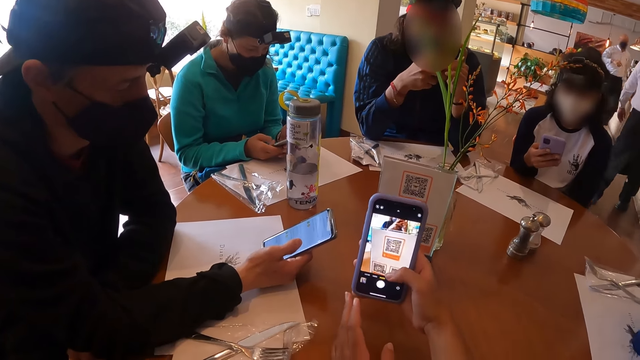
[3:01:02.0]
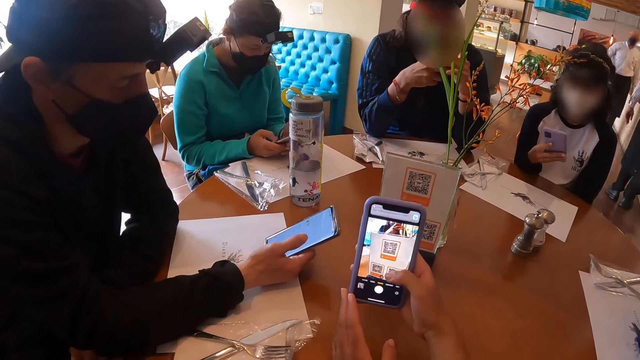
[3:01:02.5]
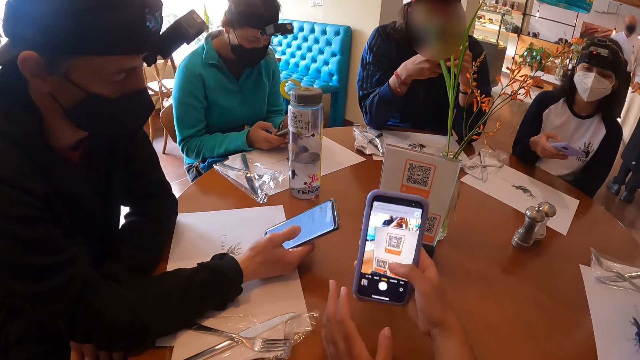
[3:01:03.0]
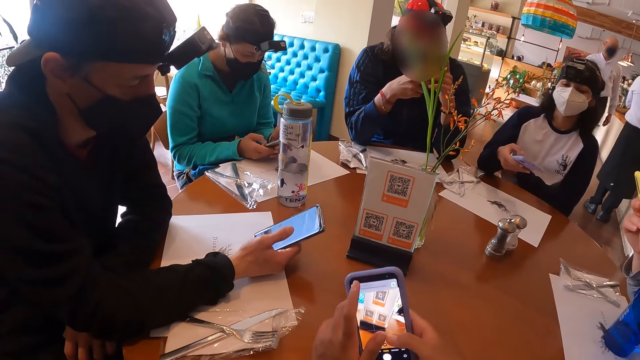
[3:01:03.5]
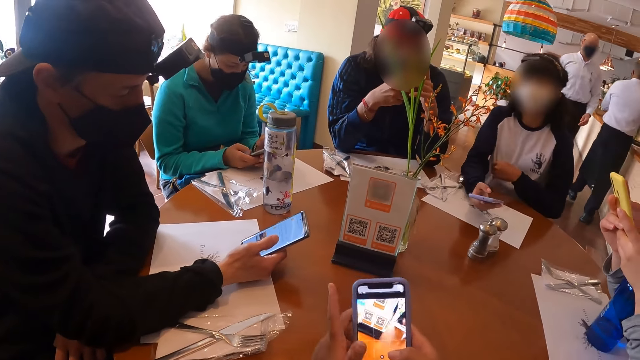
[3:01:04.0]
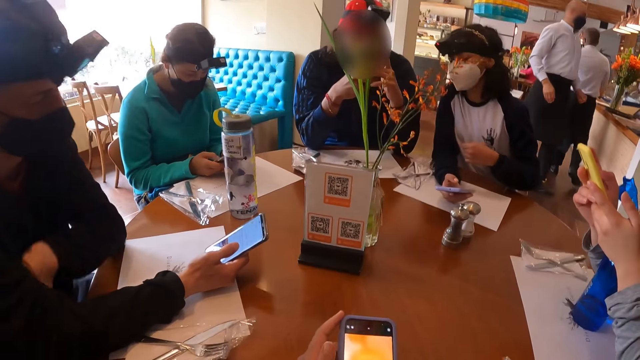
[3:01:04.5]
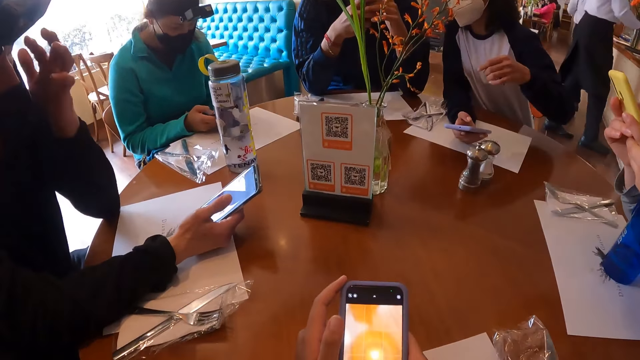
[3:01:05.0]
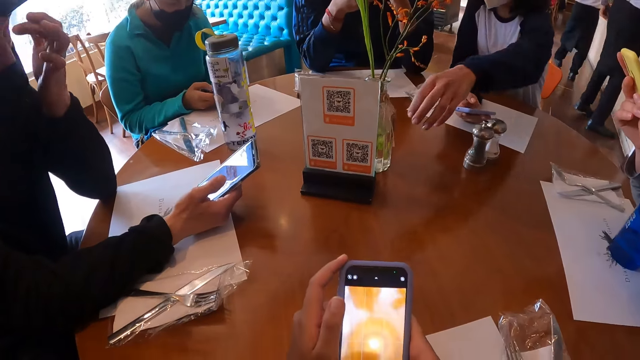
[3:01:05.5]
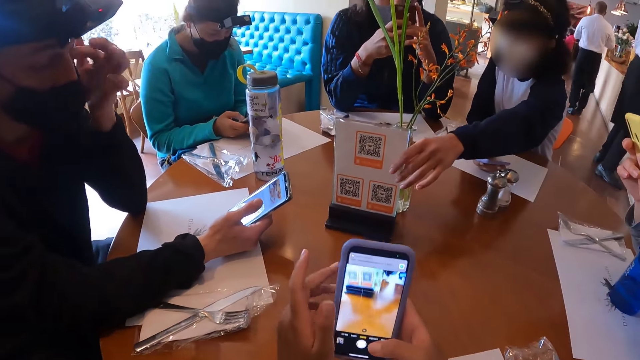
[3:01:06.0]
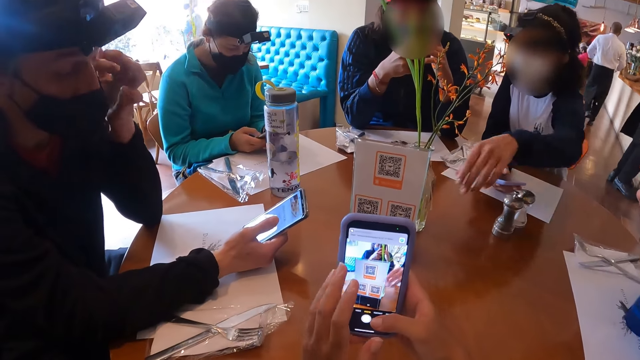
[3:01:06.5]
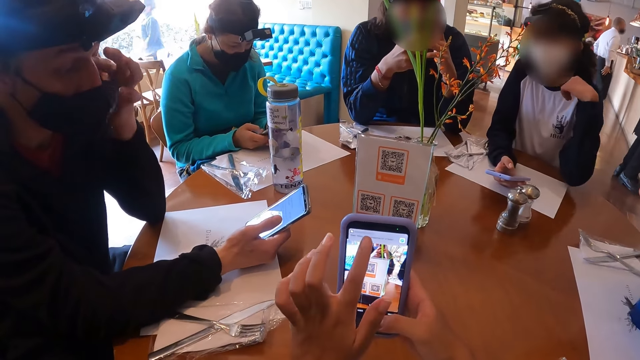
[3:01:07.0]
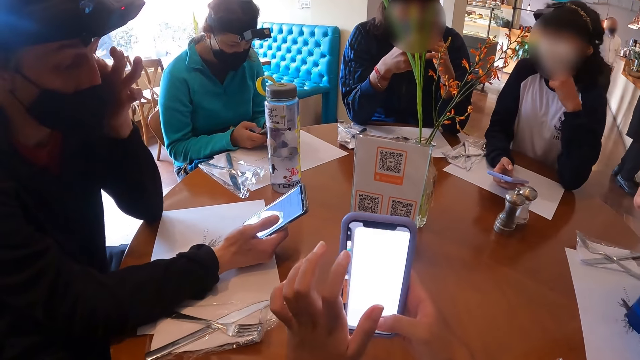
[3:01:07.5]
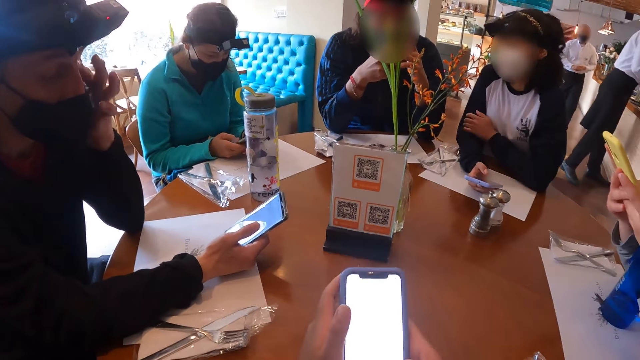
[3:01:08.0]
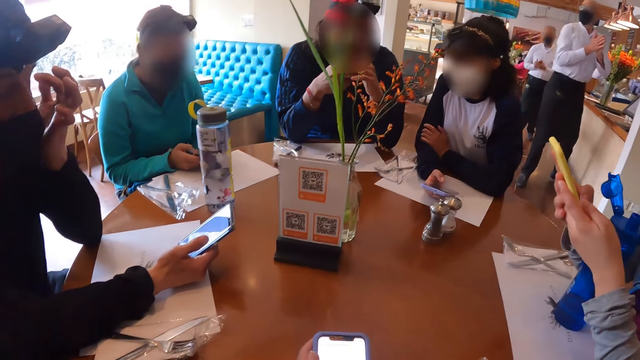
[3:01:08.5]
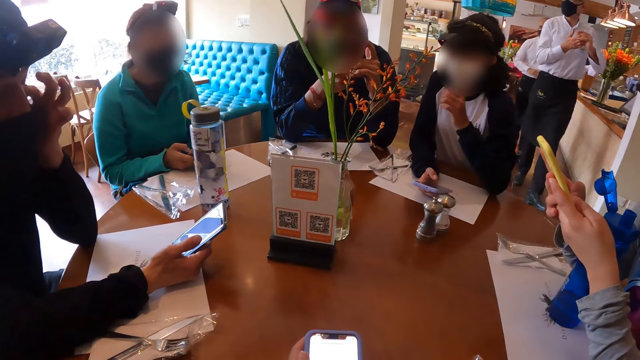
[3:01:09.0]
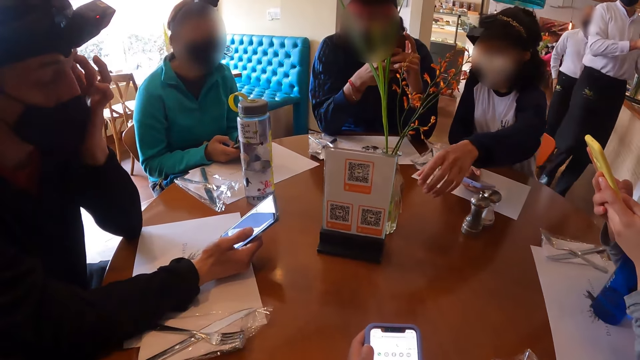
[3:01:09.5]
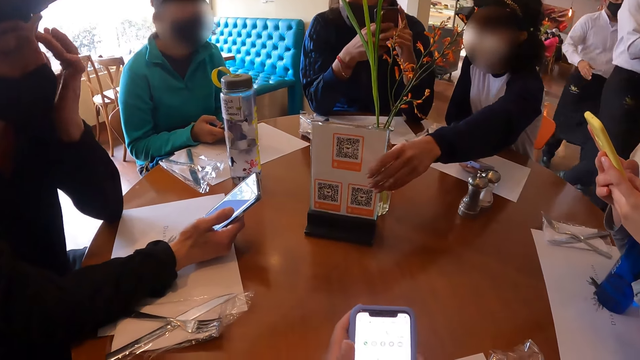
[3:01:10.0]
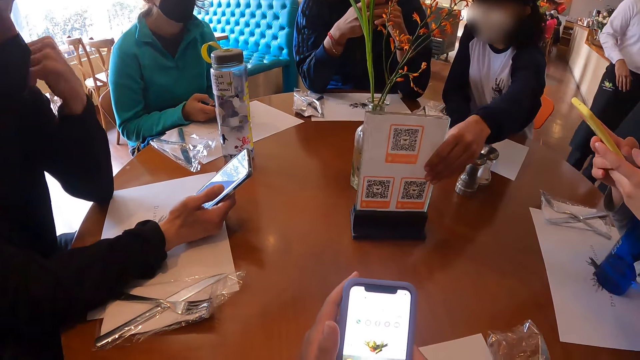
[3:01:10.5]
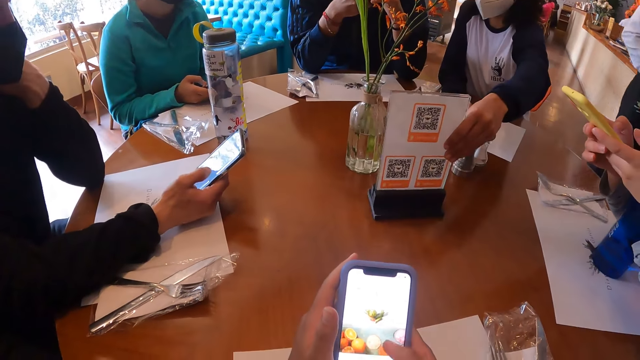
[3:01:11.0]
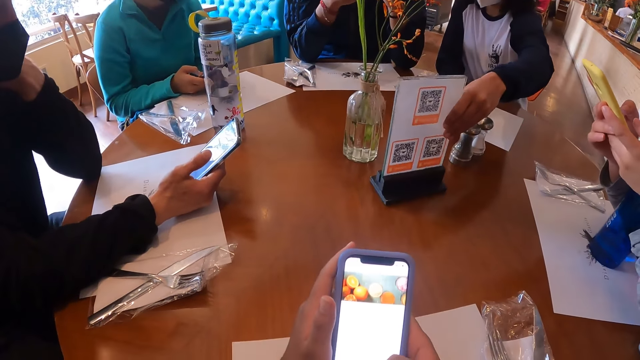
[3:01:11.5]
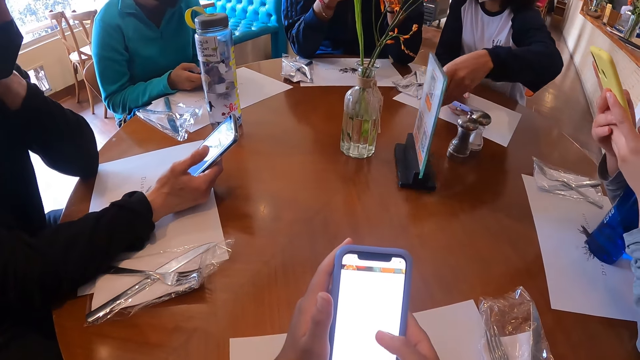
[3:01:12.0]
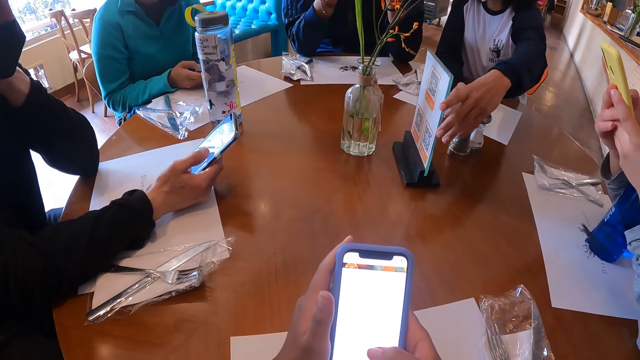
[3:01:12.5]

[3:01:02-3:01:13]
A lady looks around a restaurant and moves her hand over a table. The lady moves the glass plaque on the table with her left hand. The camera wearer operates the phone with both his hands.

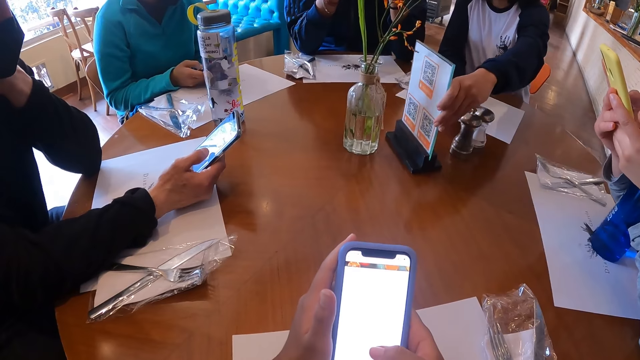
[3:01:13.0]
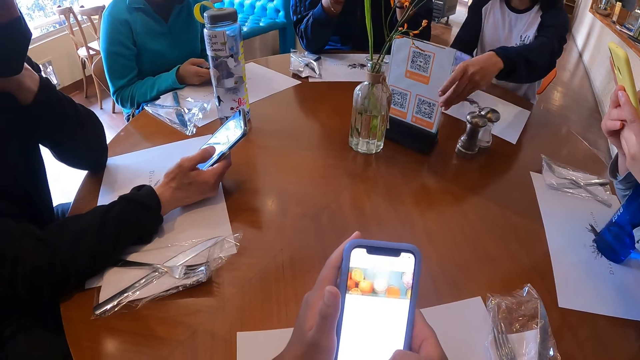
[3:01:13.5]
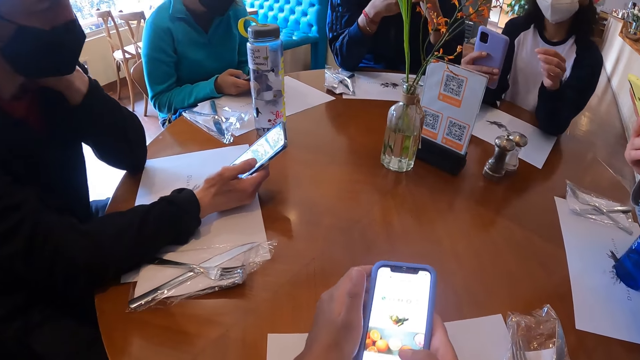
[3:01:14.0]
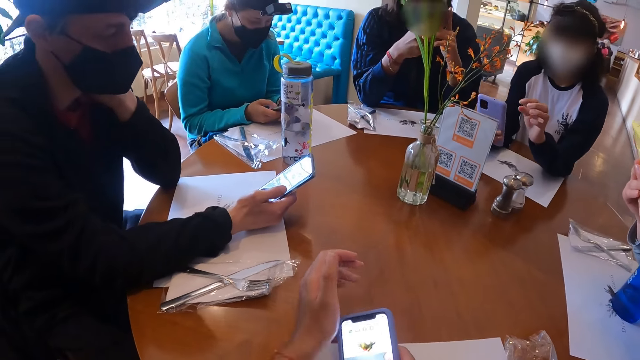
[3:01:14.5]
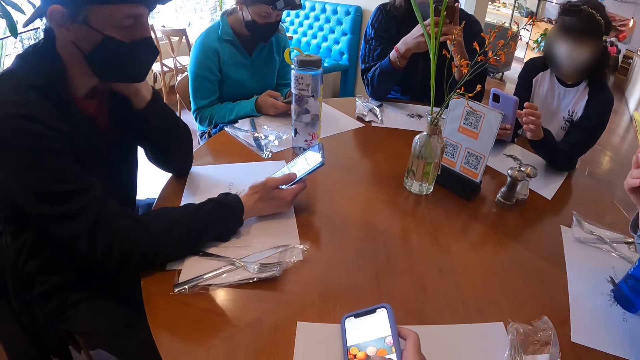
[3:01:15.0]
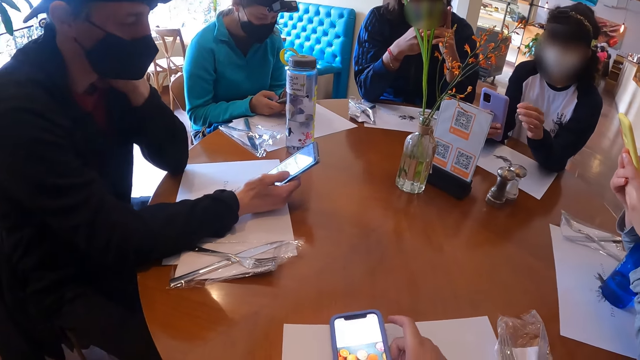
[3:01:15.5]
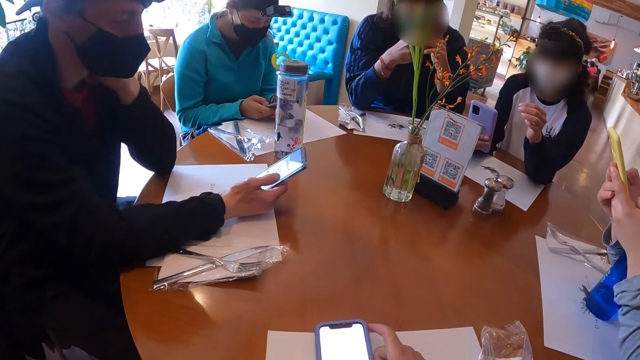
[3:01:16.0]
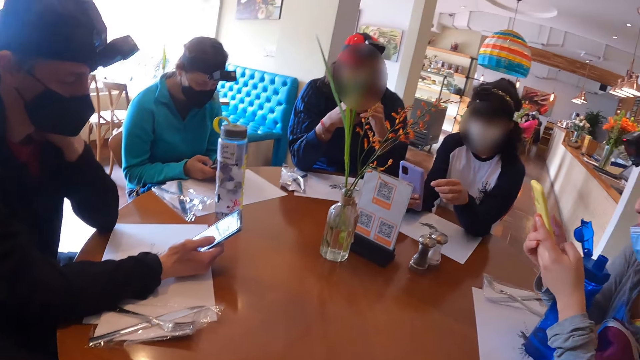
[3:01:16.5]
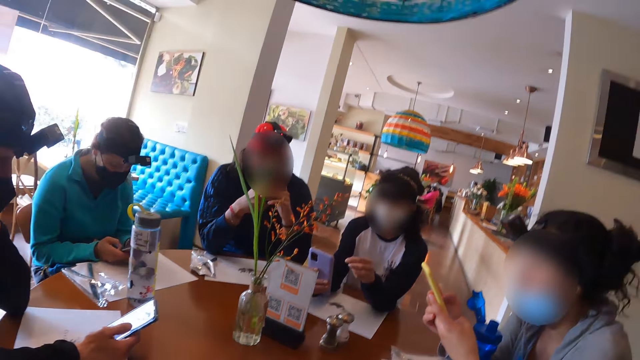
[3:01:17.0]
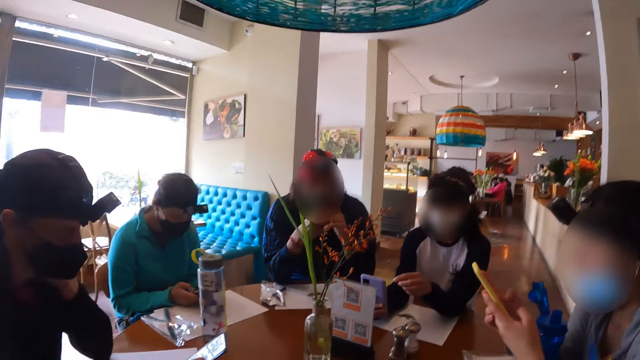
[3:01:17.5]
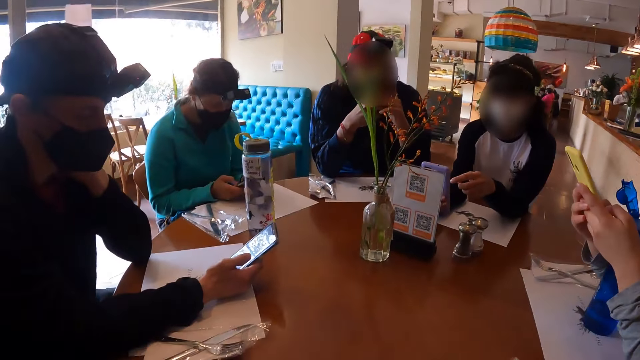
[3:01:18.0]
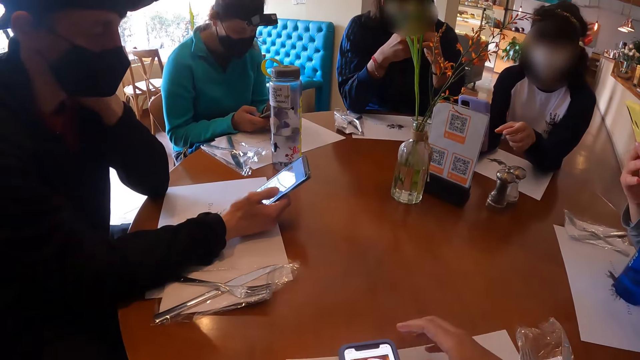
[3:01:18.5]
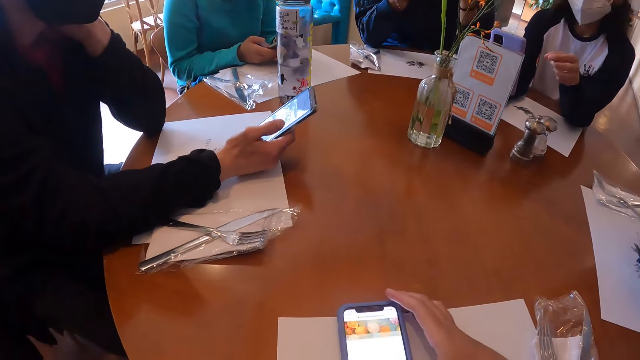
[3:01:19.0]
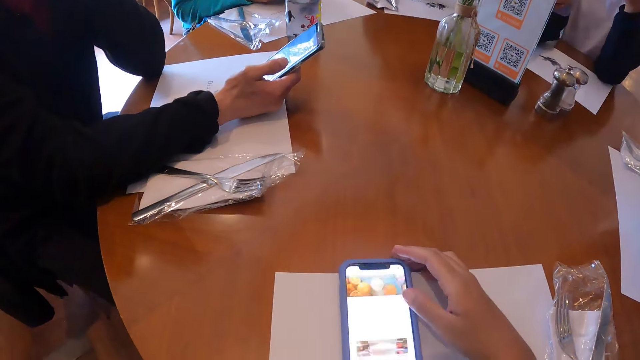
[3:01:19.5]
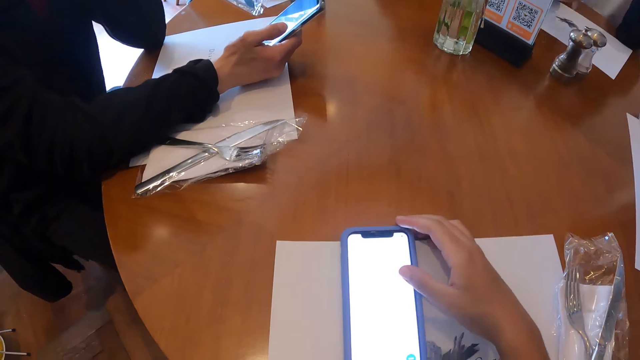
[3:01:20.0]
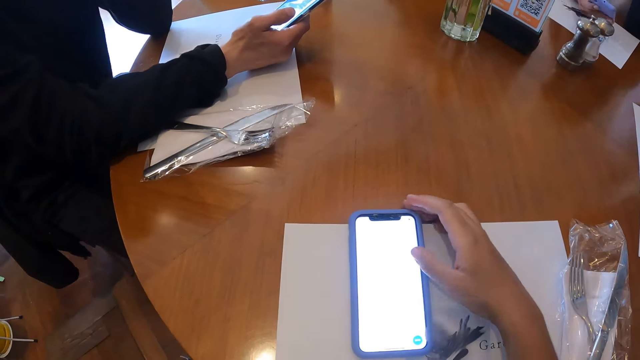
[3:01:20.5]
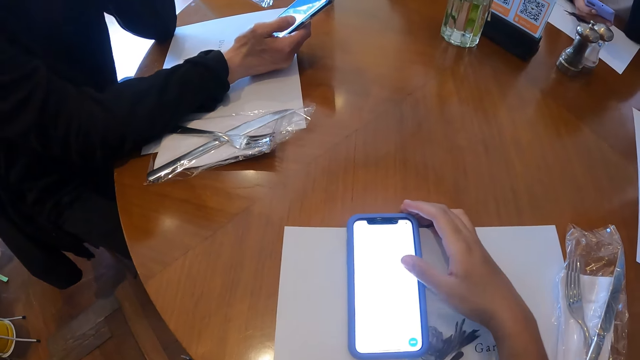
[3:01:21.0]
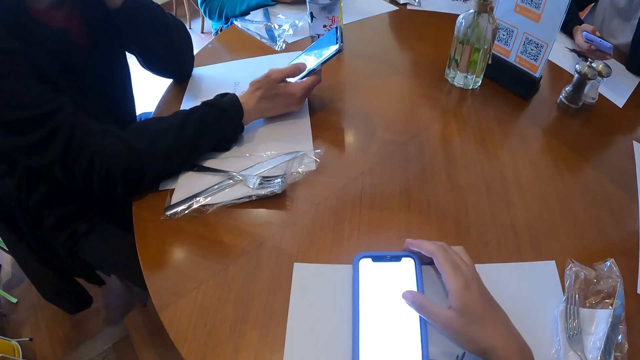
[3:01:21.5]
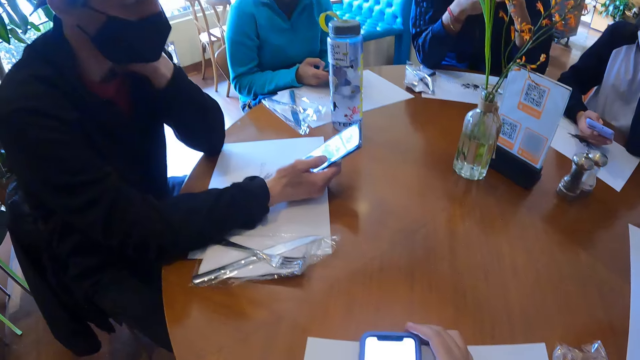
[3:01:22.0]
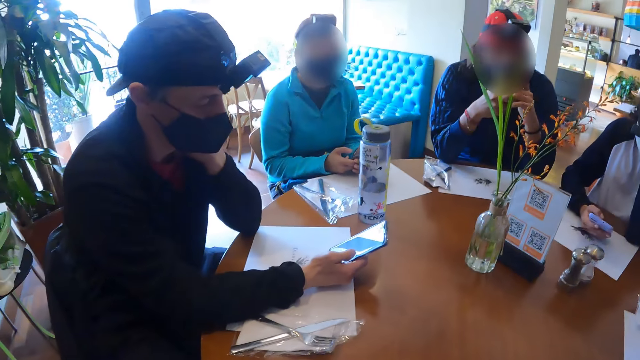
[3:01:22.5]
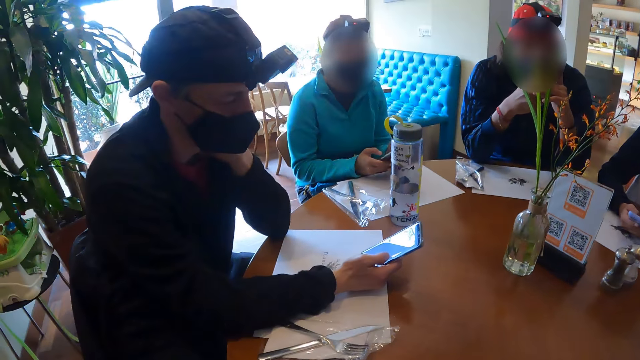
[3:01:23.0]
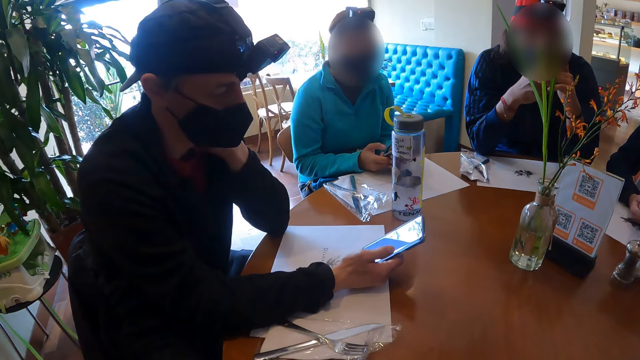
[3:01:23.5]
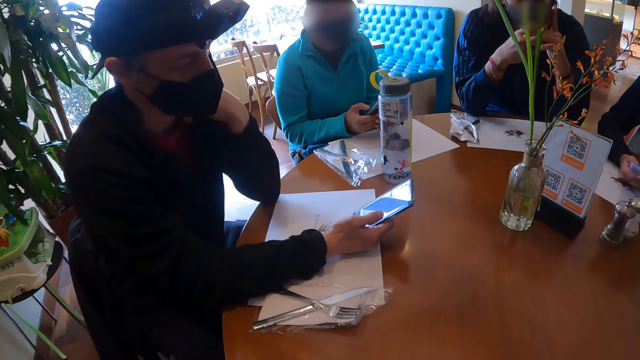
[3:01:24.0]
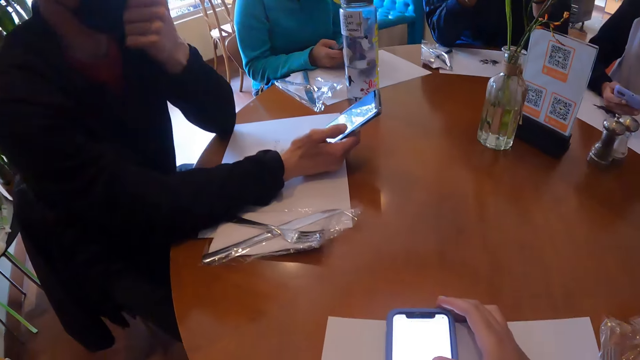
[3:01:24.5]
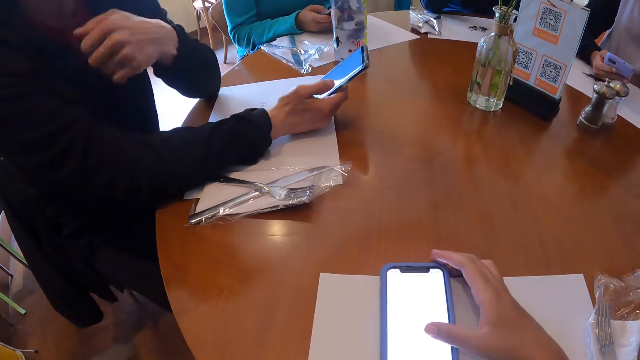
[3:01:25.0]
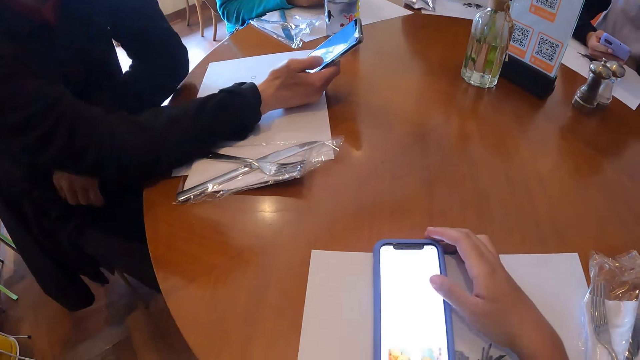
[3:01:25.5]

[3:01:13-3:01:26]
The camera wearer operates a mobile phone. The woman operates the phone with both hands. The camera wearer looks around a restaurant and operates the mobile phone. A lady operates a mobile phone. The man cleans his nose with his left hand. The camera wearer operates the phone on the table with his left hand.
